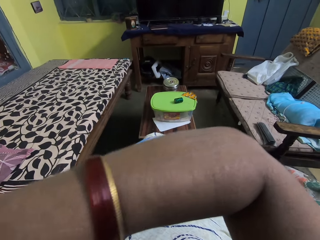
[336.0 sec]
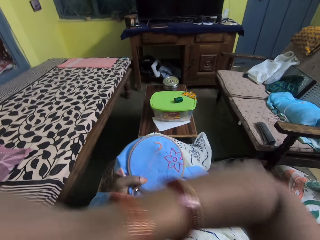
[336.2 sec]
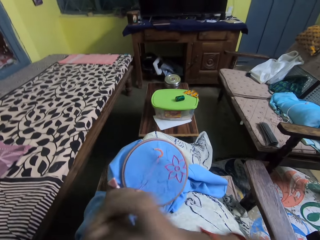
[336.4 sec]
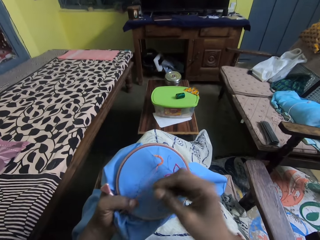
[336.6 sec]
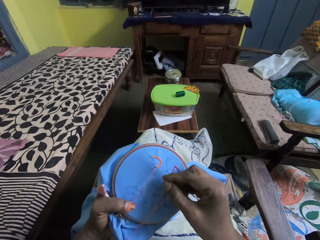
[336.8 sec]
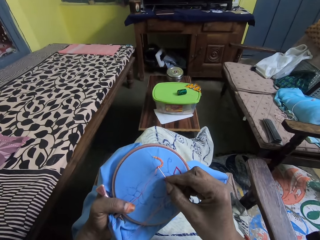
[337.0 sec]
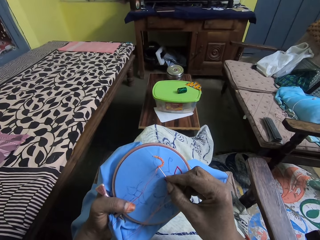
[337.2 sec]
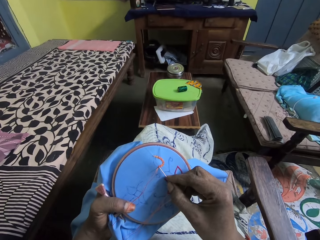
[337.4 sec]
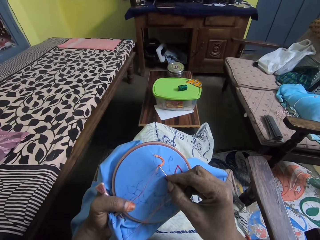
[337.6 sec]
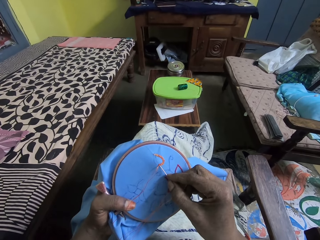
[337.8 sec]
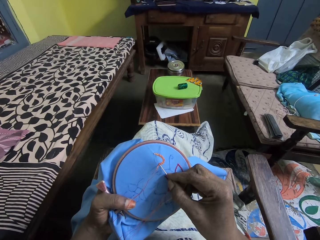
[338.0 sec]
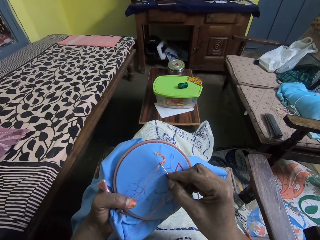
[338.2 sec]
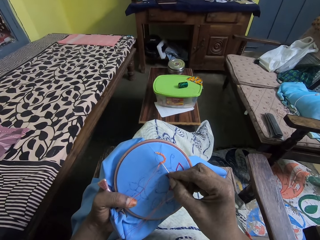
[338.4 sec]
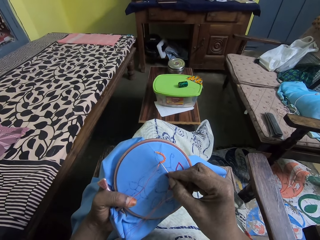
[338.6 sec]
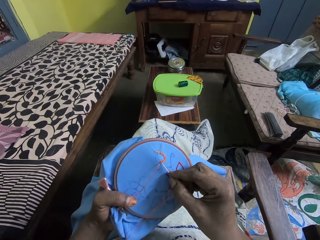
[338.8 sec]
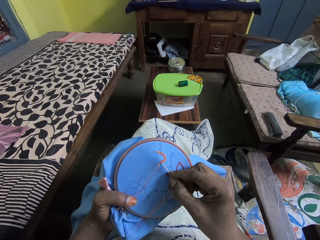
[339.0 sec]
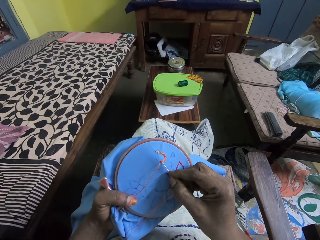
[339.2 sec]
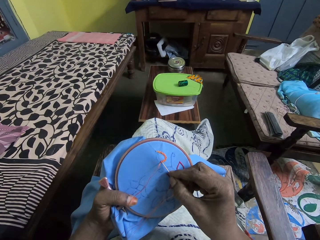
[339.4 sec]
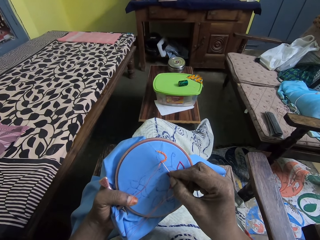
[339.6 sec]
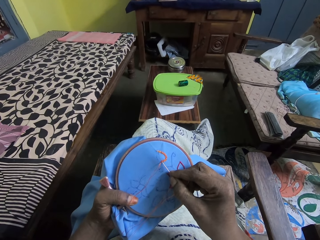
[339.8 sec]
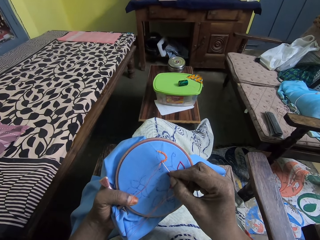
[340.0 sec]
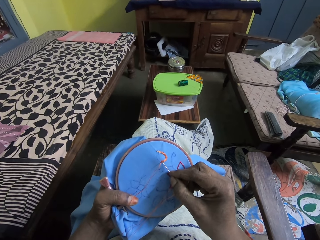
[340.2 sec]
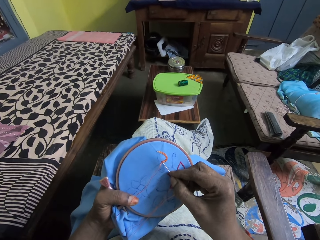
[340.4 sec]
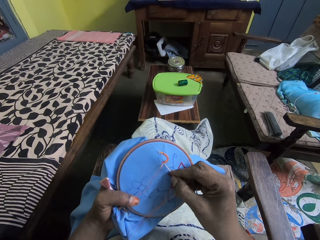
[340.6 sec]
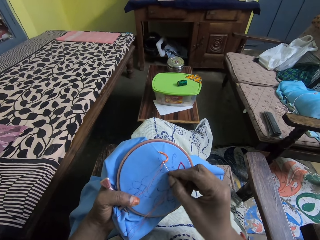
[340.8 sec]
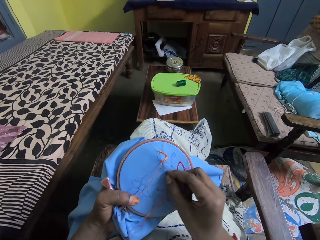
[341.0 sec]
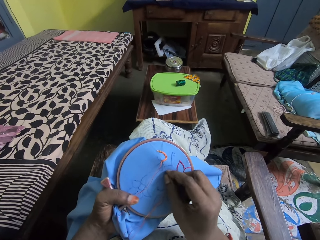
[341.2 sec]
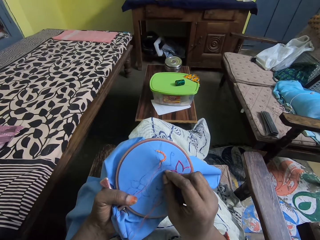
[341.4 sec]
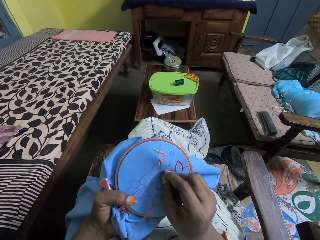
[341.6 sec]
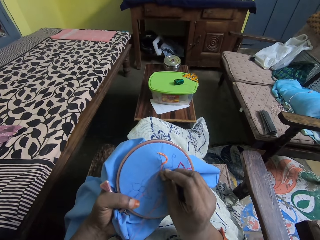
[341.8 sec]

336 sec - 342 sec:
The camera wearer stitches the cloth in the embroidery hoop in her left hand with the needle and thread in her right hand.

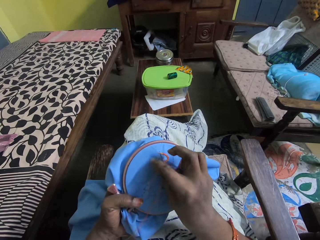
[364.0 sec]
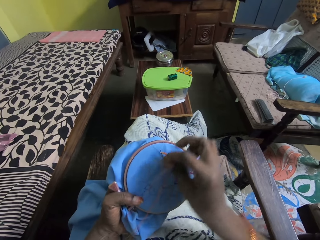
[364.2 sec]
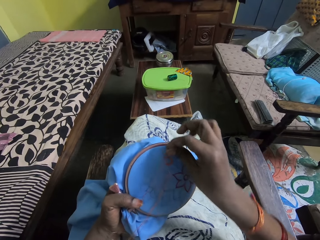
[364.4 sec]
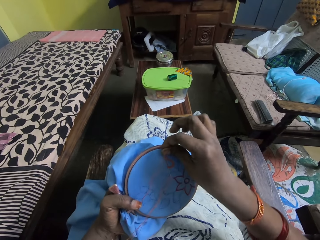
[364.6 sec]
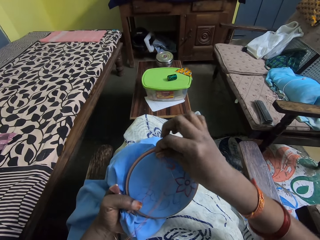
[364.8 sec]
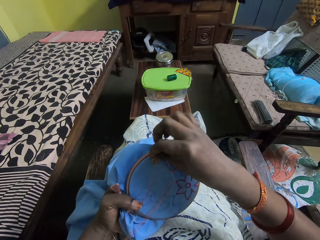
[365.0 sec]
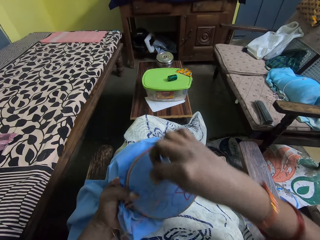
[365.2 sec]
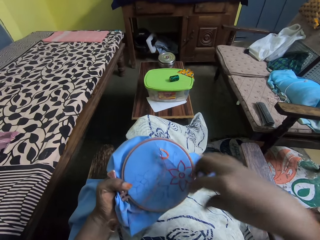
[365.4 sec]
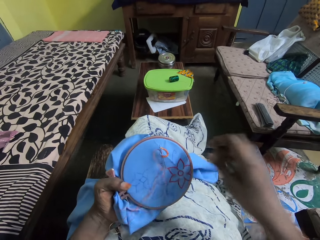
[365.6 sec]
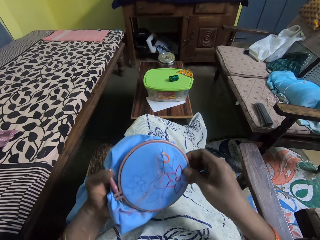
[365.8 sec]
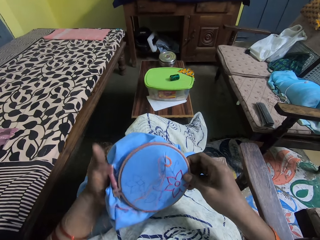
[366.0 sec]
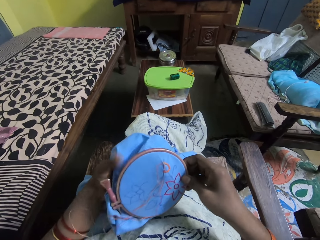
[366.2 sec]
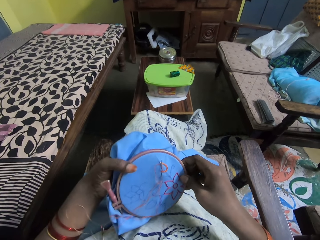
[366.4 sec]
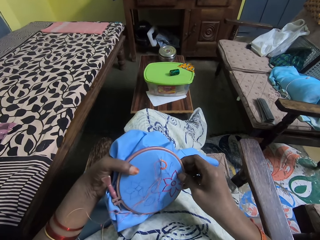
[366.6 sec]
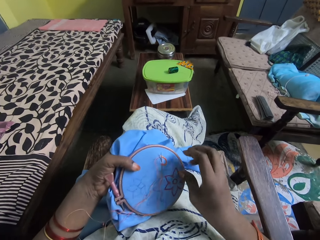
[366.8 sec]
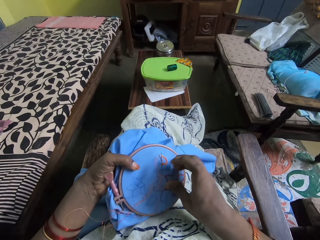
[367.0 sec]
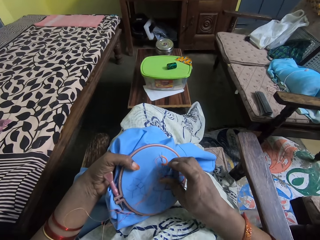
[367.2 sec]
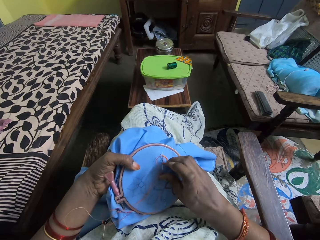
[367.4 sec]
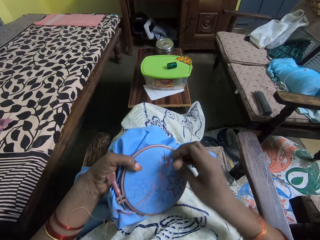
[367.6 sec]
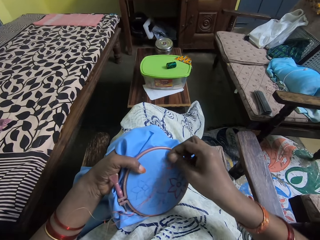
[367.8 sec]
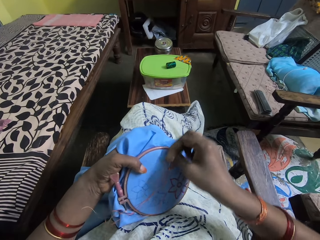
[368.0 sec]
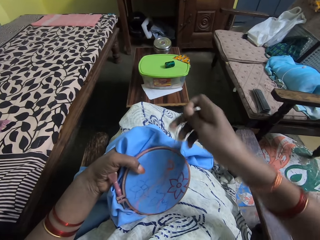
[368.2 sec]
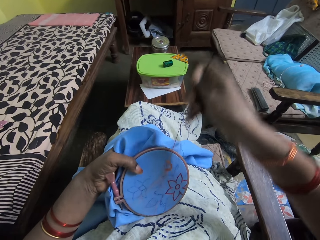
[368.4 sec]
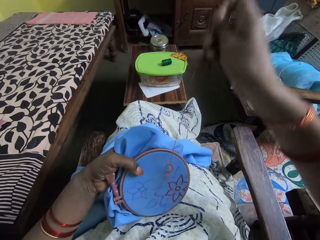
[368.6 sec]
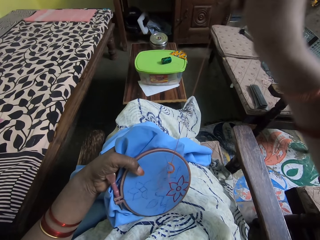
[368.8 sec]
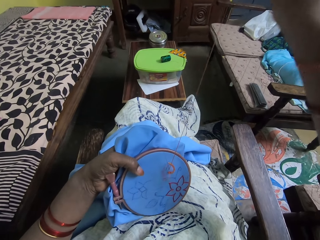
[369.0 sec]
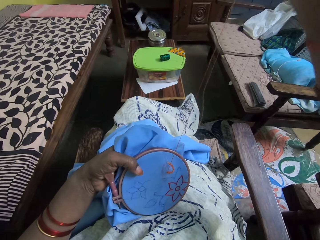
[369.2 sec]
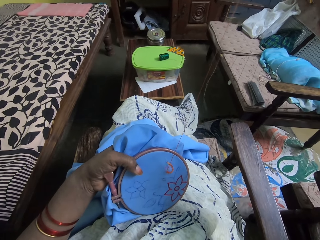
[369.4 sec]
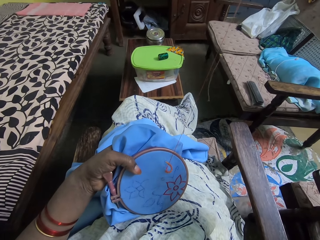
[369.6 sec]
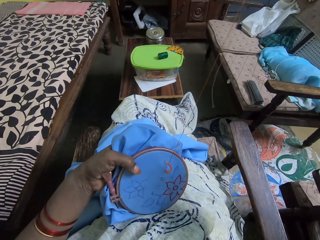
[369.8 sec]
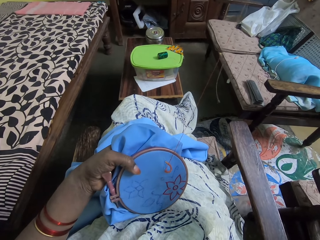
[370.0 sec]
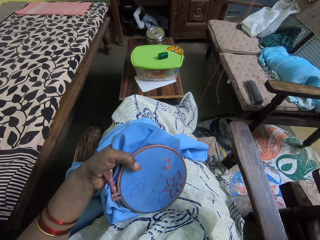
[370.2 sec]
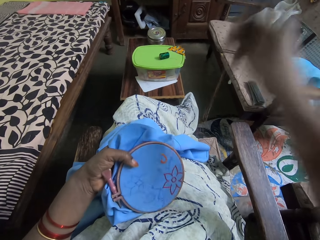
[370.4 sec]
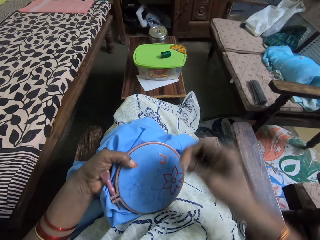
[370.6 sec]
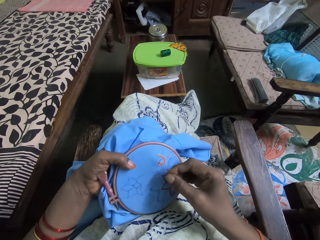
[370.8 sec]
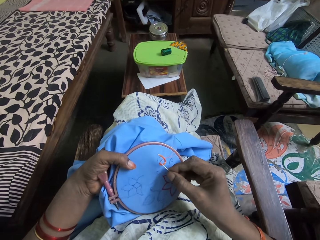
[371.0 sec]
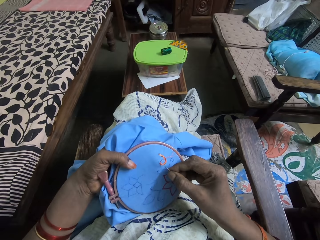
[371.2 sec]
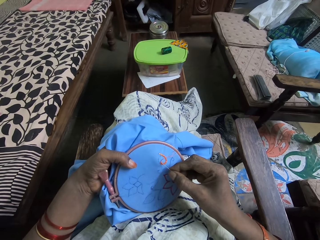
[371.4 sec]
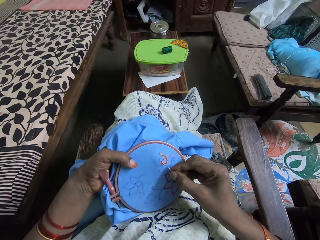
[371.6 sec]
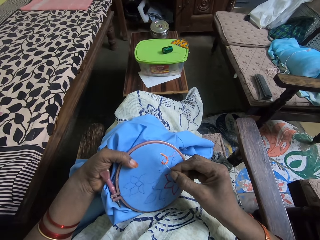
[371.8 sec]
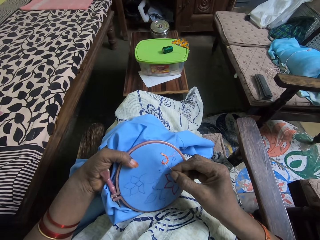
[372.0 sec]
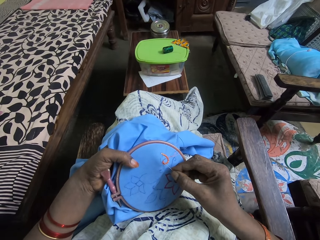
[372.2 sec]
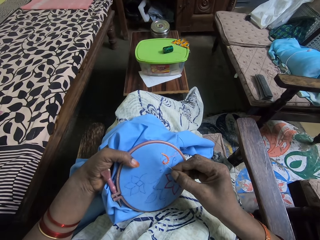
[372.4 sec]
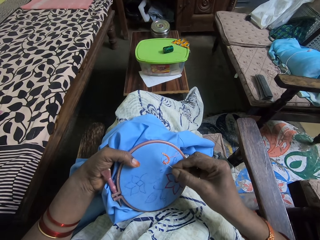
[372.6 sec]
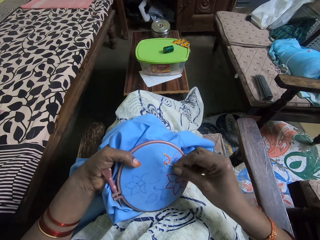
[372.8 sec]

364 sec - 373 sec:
The camera wearer holds the cloth and the embroidery hoop with both hands. She holds the cloth and the embroidery hoop with her left hand. She stitches the cloth in the embroidery hoop in her left hand with the needle and thread in her right hand.

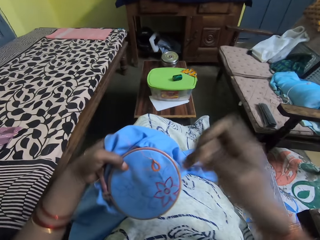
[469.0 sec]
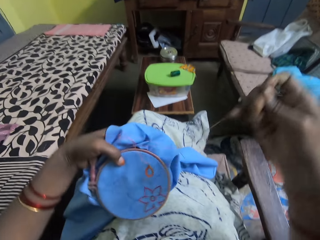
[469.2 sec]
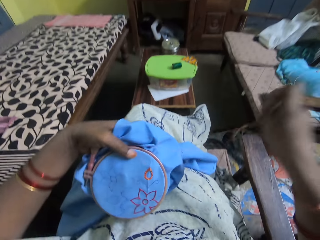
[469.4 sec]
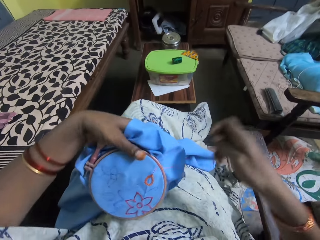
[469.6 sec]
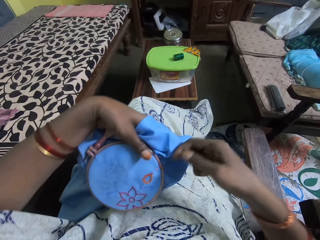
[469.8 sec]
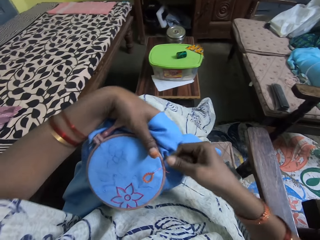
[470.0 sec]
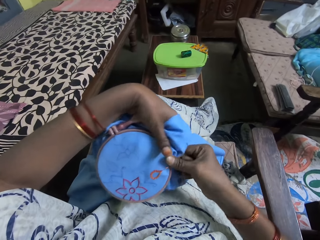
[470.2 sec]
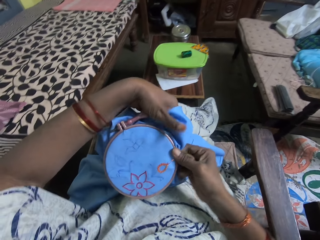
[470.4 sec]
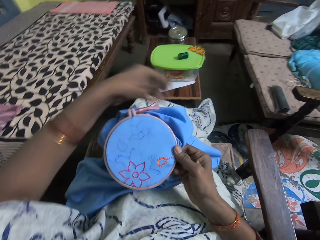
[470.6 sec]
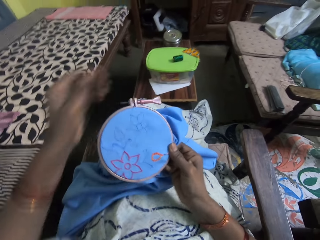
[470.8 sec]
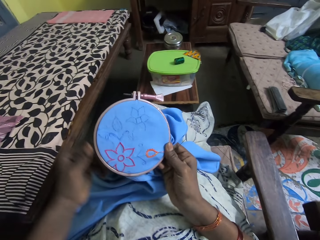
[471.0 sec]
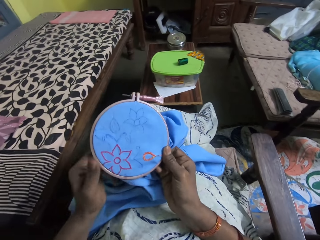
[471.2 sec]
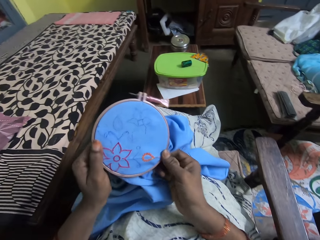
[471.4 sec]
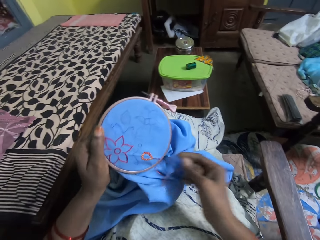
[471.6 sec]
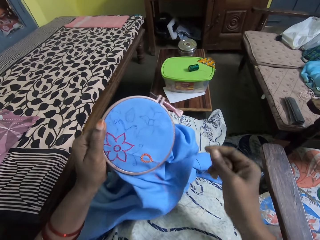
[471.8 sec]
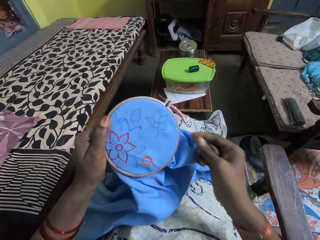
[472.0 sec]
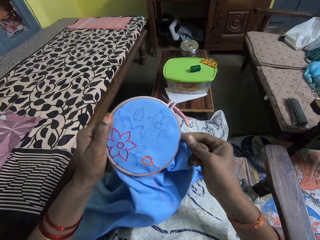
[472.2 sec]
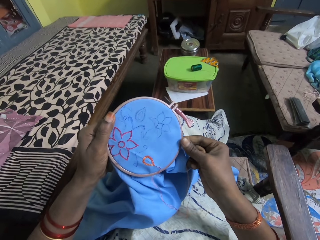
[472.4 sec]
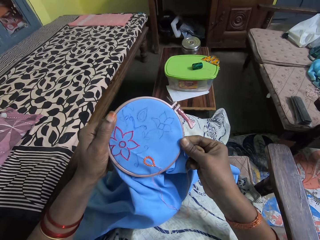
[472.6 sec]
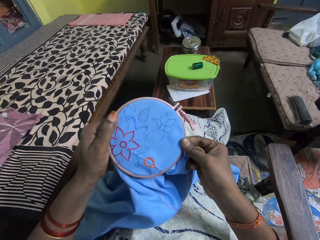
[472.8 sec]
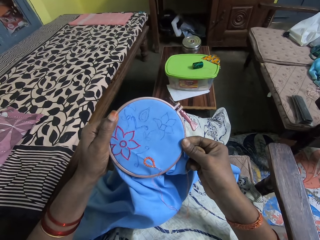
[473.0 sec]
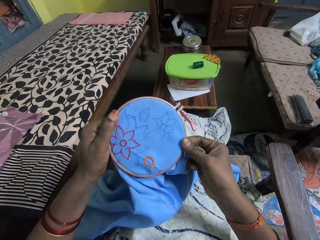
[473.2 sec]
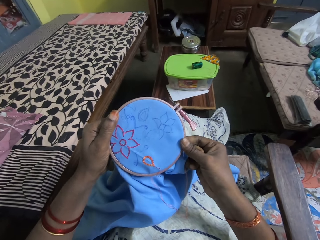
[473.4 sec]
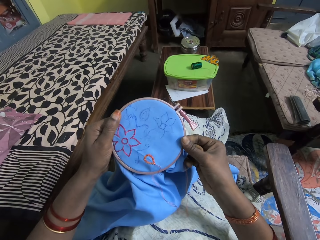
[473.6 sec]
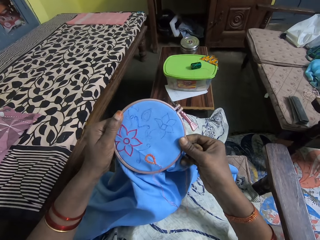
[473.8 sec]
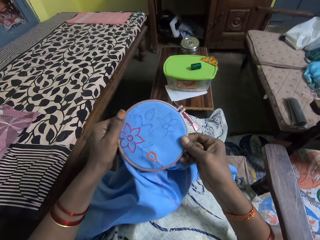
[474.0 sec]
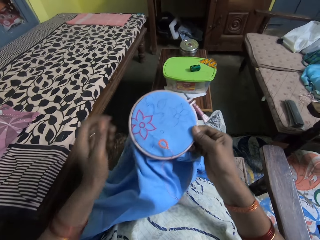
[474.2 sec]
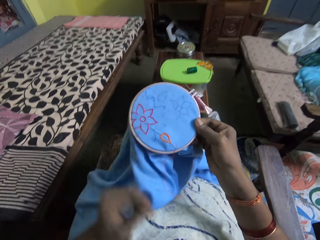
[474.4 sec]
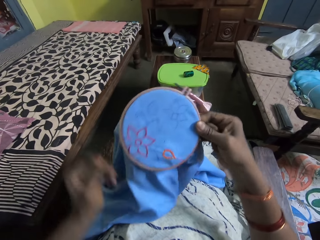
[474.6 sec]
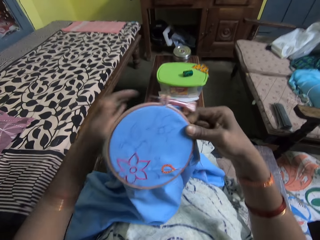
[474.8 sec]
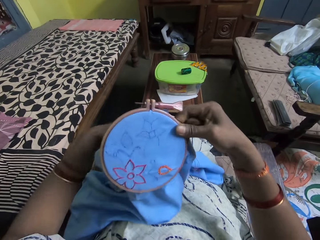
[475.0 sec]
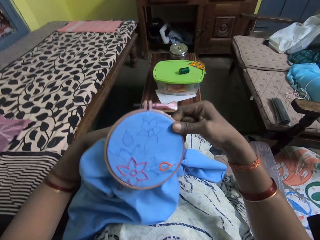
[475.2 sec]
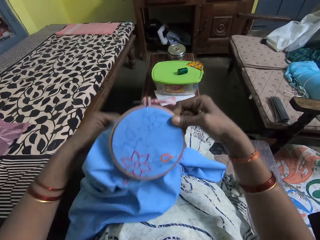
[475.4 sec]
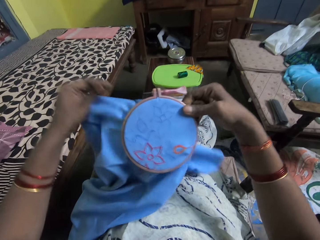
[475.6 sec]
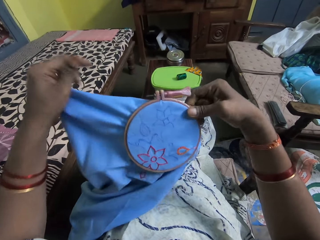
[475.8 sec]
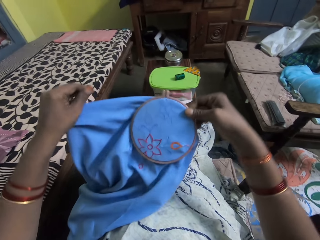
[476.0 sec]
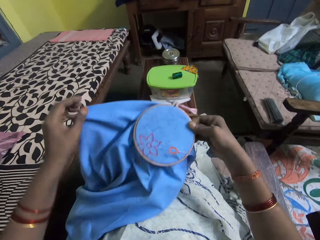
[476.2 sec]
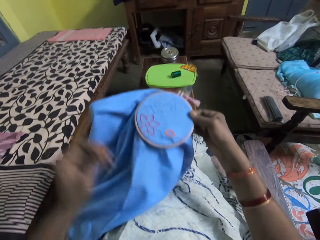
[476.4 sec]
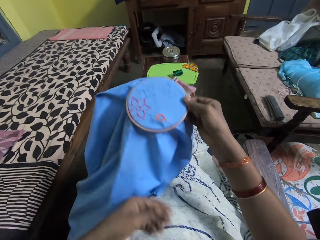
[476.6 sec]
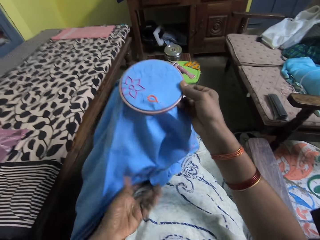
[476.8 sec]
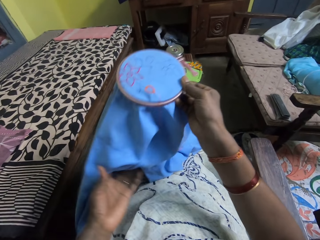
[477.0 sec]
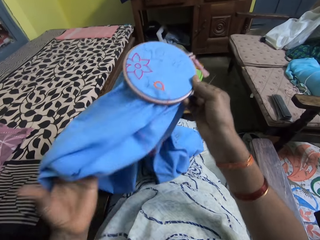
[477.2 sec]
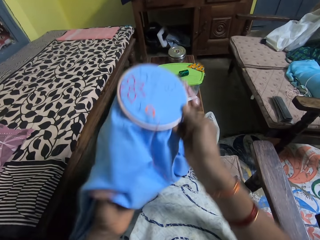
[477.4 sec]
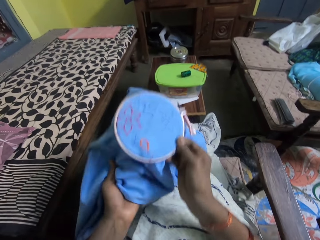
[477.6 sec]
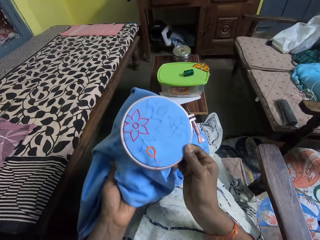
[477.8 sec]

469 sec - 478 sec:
The camera wearer passes the cloth and the embroidery hoop from her left hand to her right hand. She holds the cloth and the embroidery hoop with both hands. She holds the cloth and the embroidery hoop with her right hand. She adjusts the cloth. She holds the cloth and the embroidery hoop with both hands.
